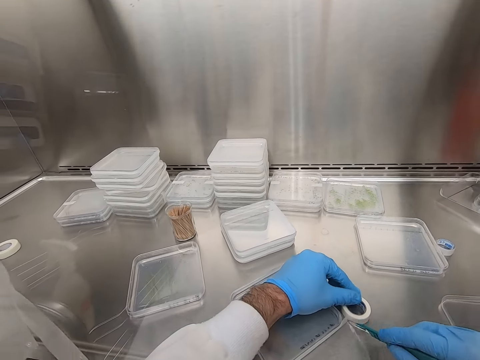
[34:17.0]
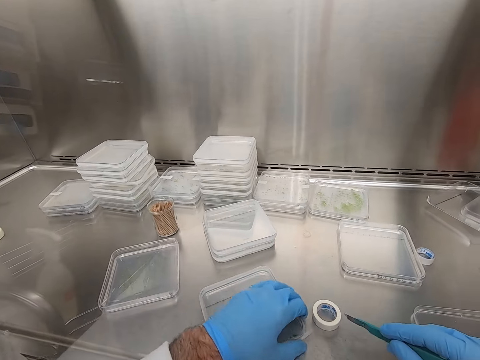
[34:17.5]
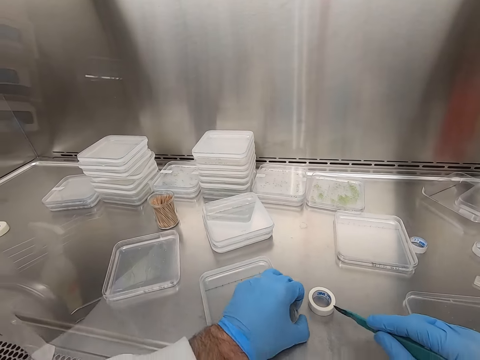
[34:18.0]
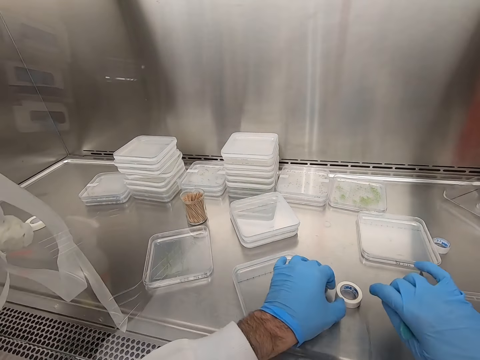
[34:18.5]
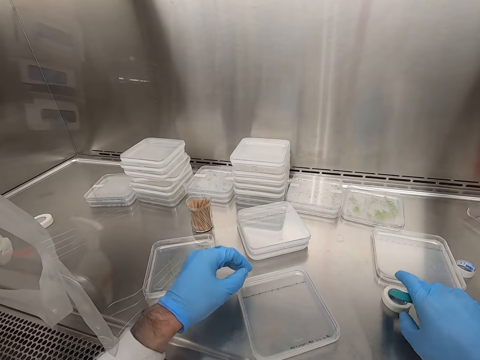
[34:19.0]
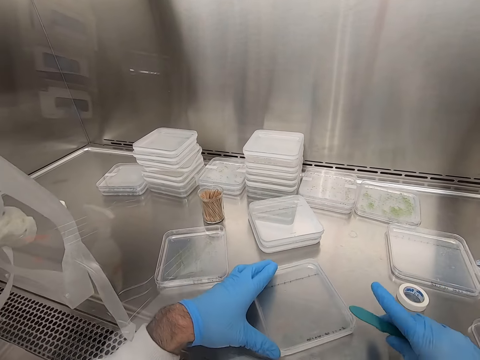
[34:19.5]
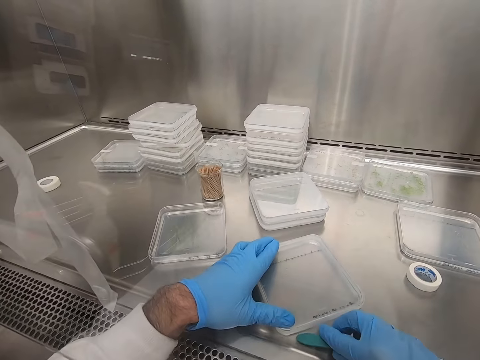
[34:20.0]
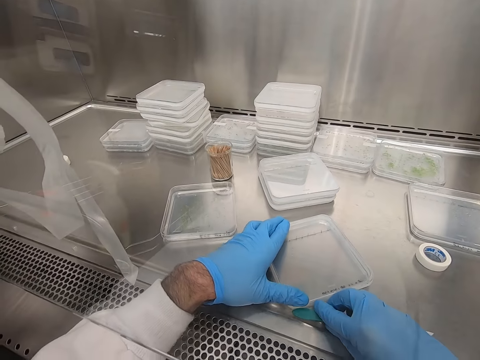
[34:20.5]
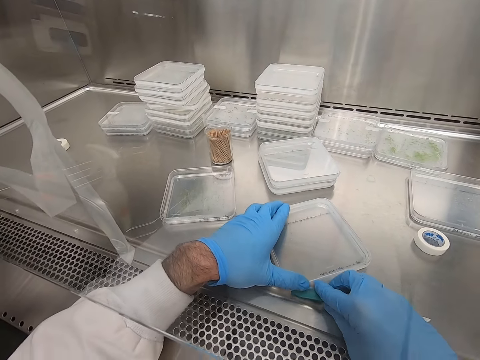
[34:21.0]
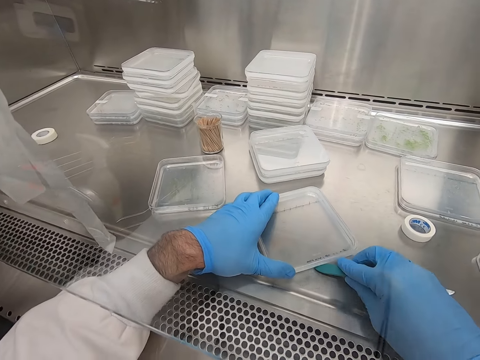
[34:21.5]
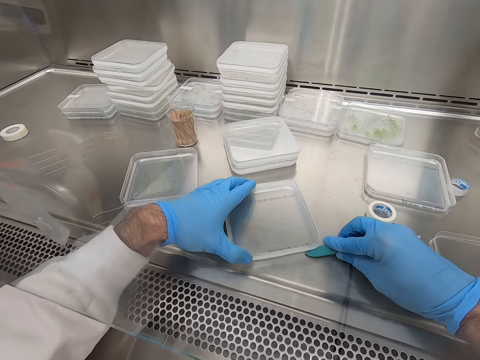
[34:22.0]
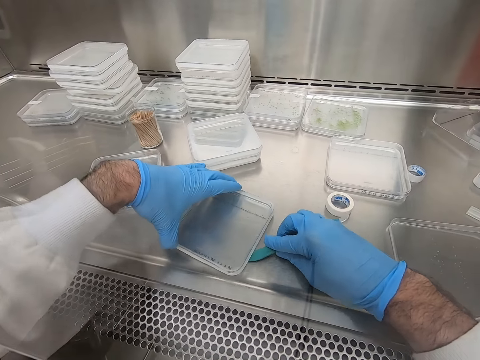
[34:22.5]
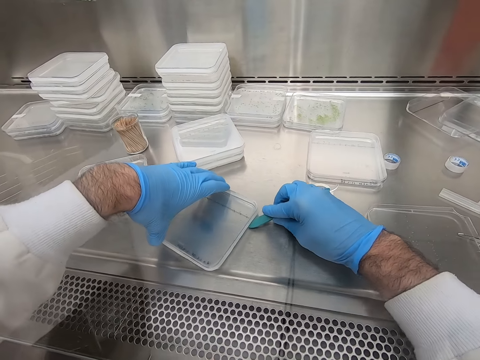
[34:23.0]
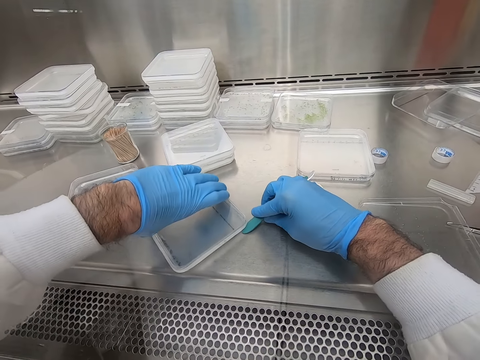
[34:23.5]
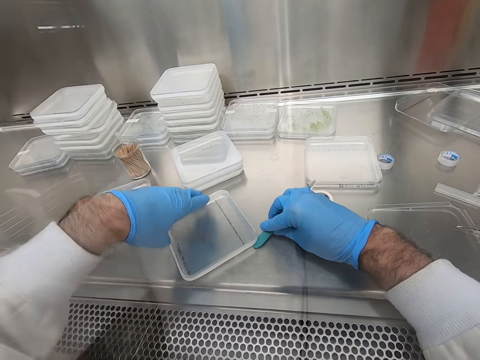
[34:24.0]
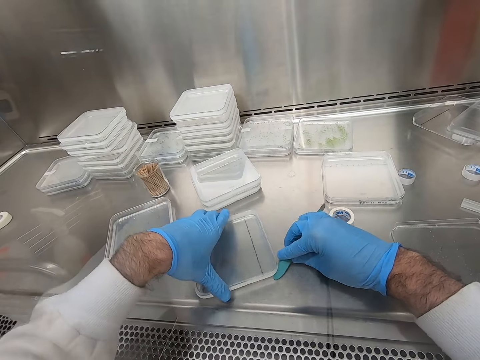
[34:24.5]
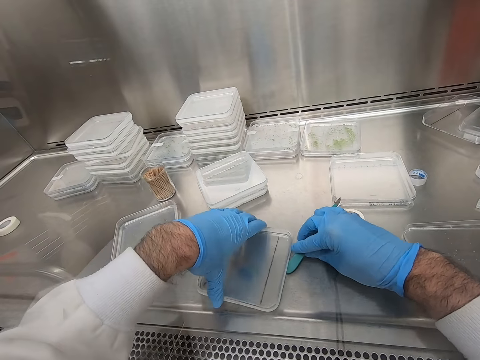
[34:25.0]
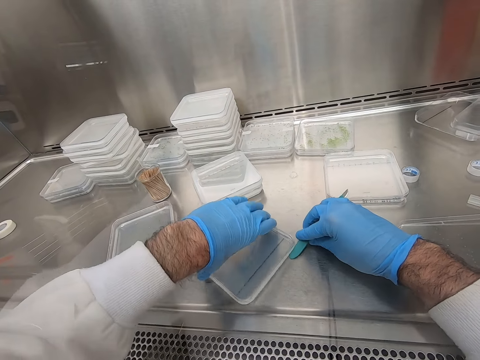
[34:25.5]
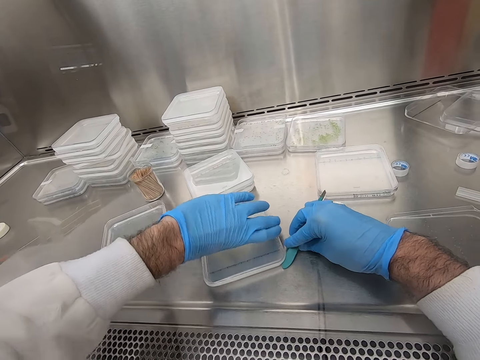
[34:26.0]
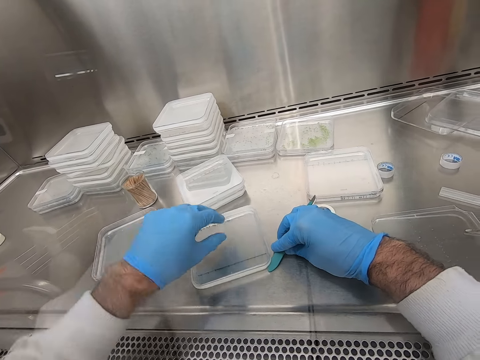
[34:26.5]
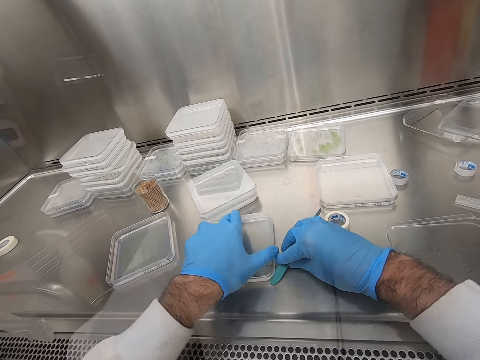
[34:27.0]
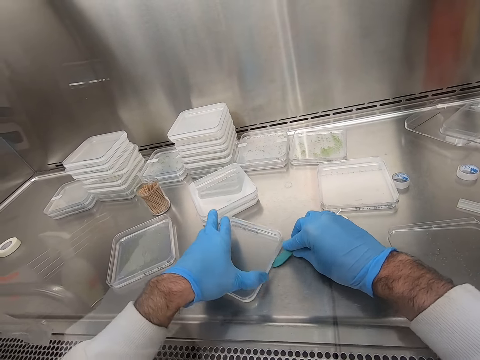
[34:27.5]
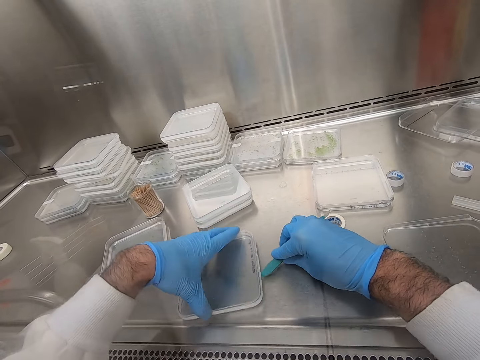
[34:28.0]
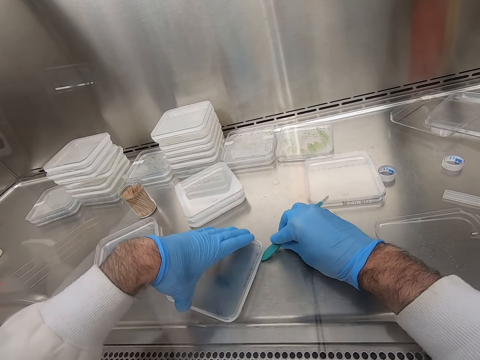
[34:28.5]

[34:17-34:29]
The camera wearer cuts the sellotape with the knife. They push the tape aside. They press the sellotape on the glass case with the knife. They move the blade round the plastic.

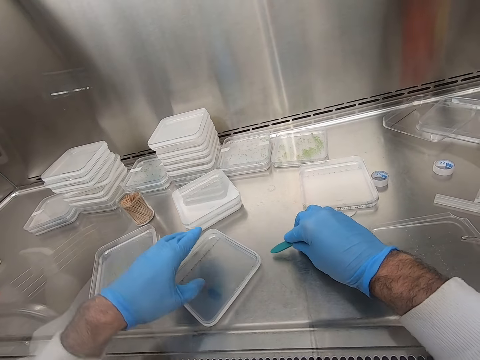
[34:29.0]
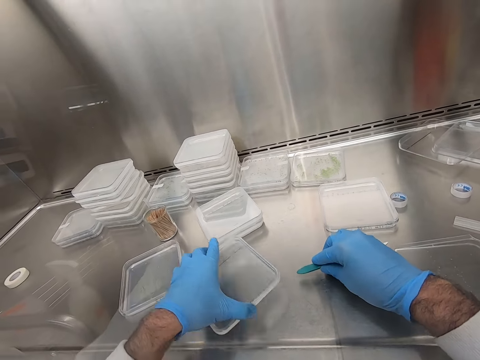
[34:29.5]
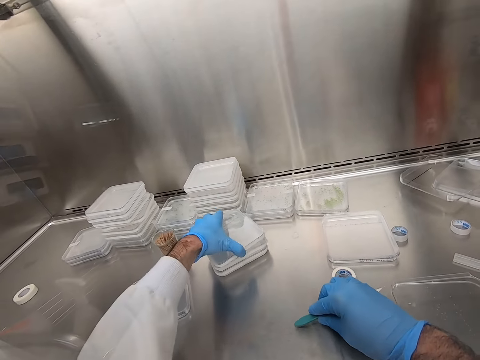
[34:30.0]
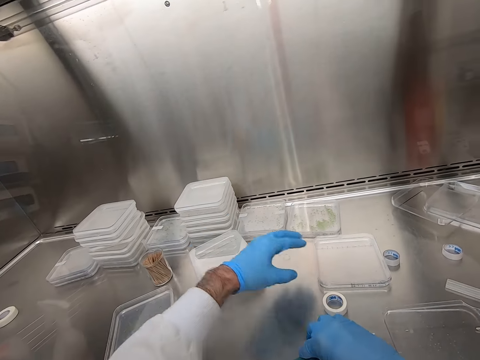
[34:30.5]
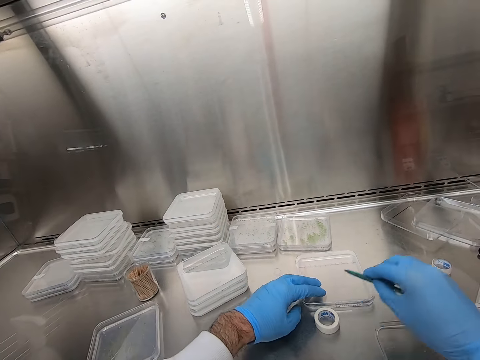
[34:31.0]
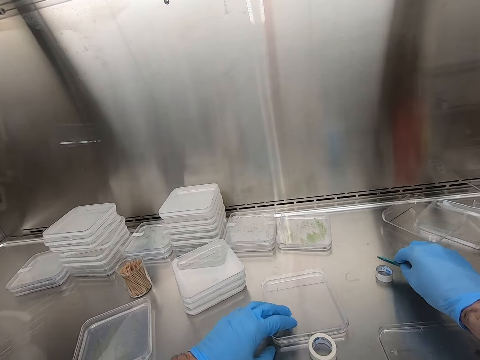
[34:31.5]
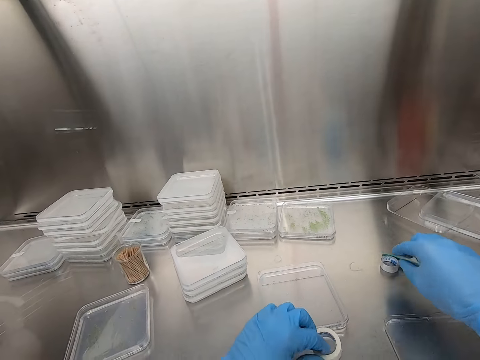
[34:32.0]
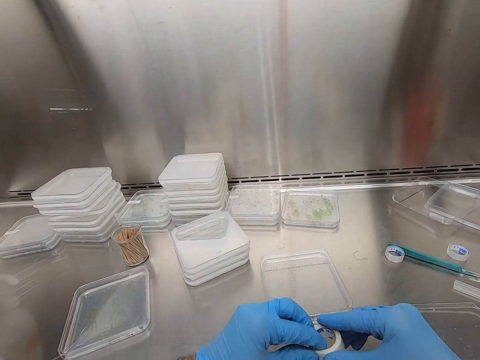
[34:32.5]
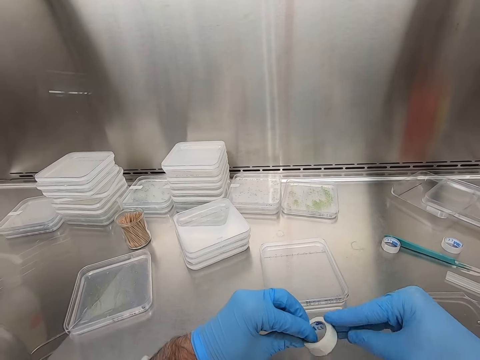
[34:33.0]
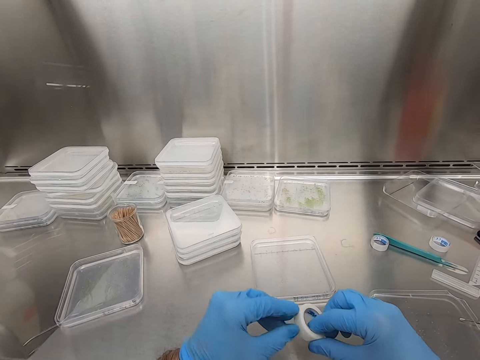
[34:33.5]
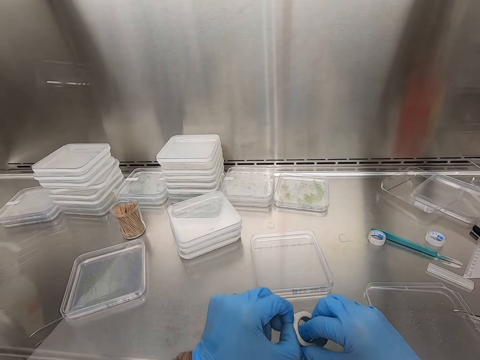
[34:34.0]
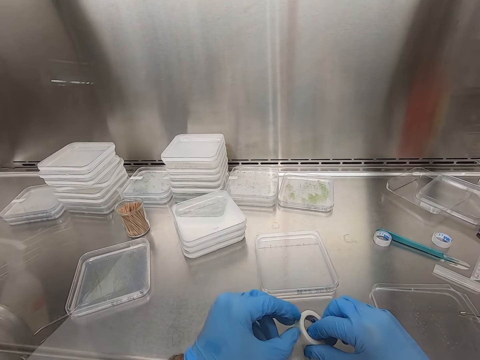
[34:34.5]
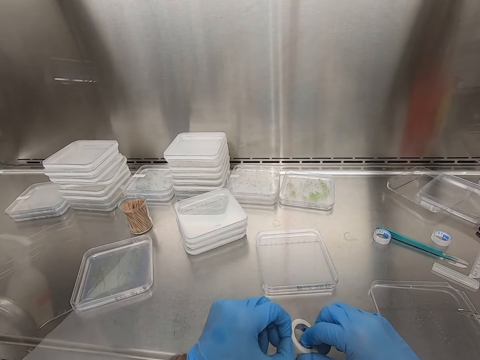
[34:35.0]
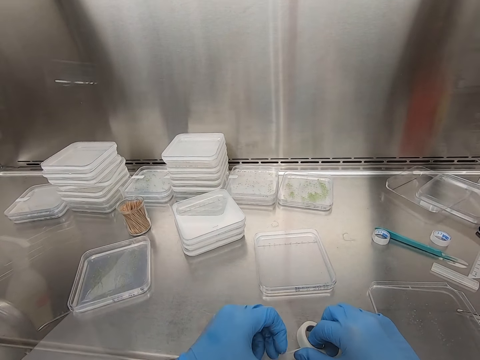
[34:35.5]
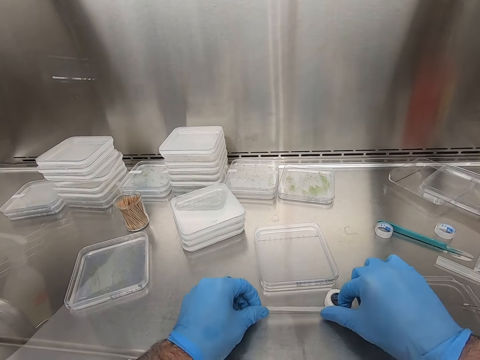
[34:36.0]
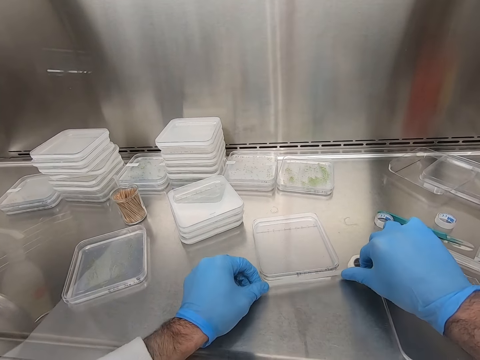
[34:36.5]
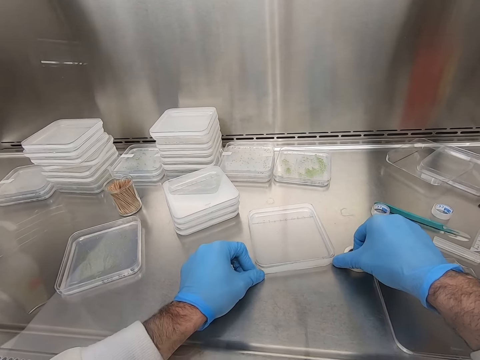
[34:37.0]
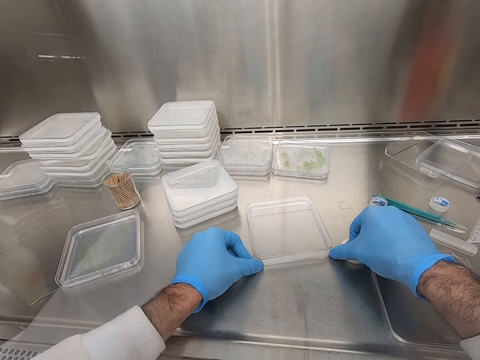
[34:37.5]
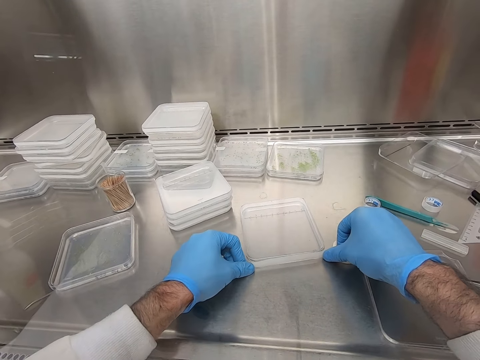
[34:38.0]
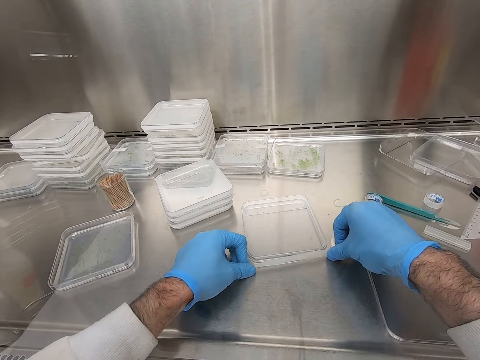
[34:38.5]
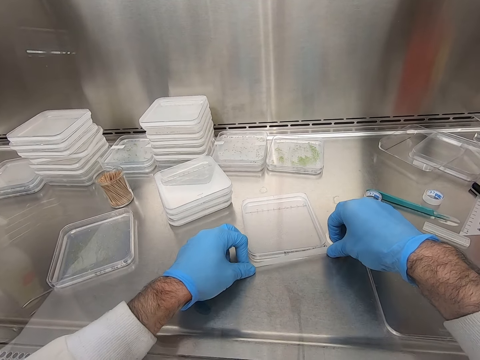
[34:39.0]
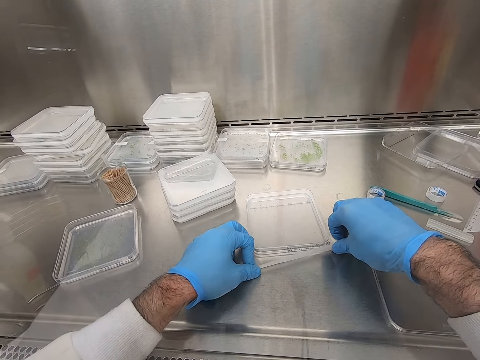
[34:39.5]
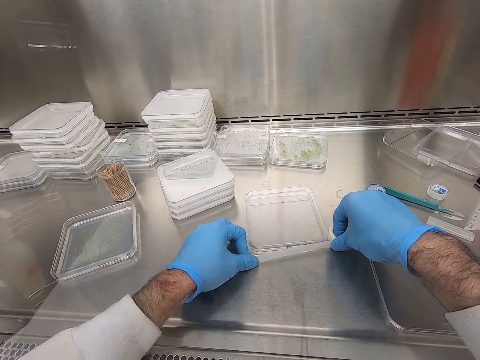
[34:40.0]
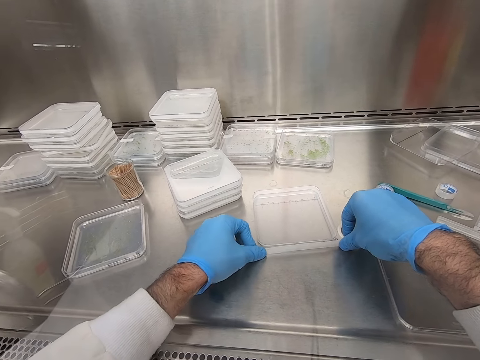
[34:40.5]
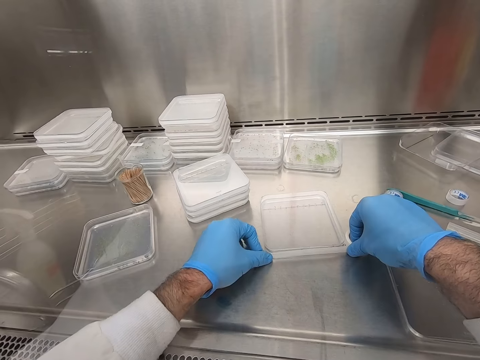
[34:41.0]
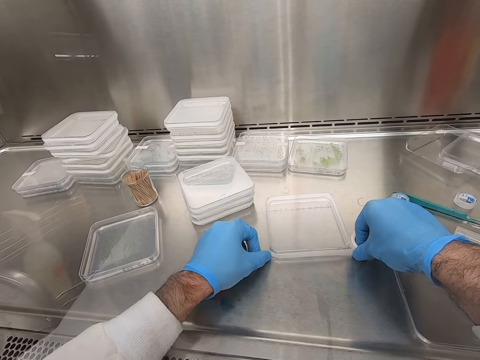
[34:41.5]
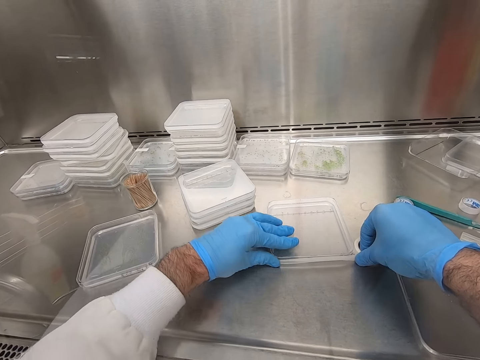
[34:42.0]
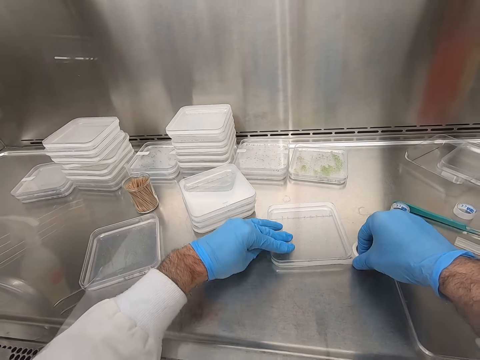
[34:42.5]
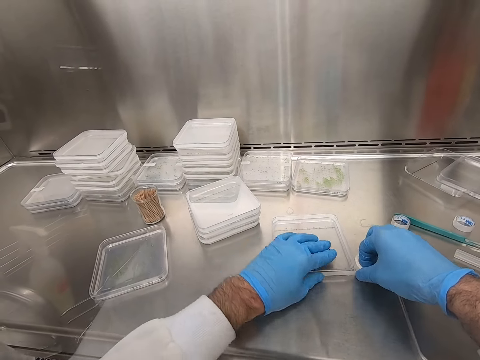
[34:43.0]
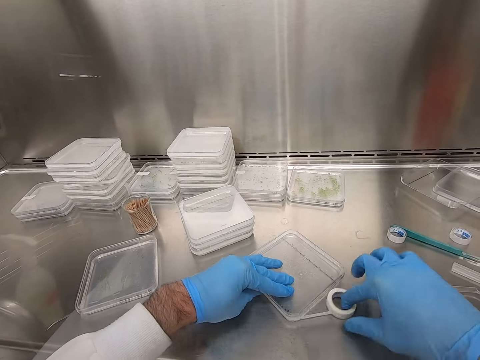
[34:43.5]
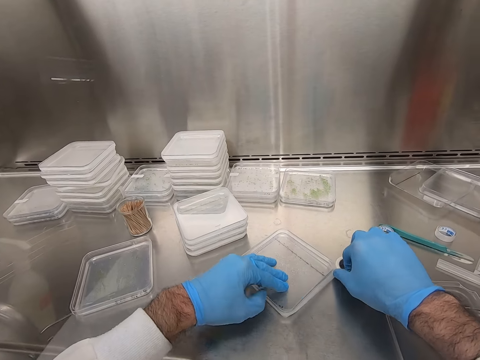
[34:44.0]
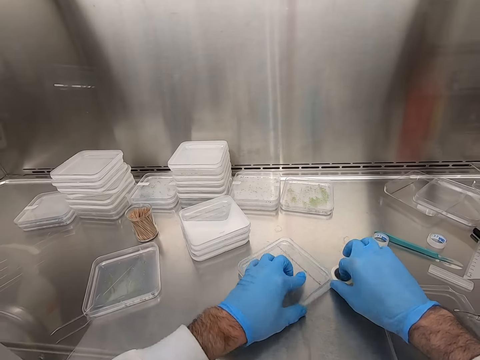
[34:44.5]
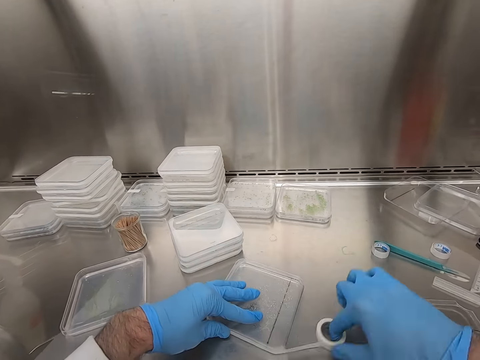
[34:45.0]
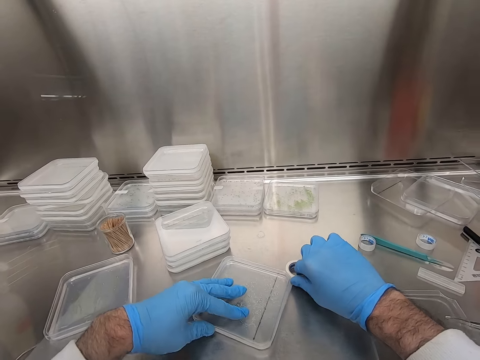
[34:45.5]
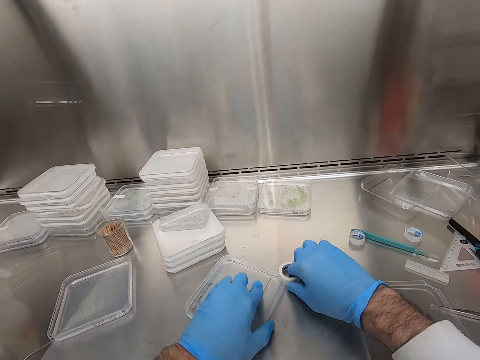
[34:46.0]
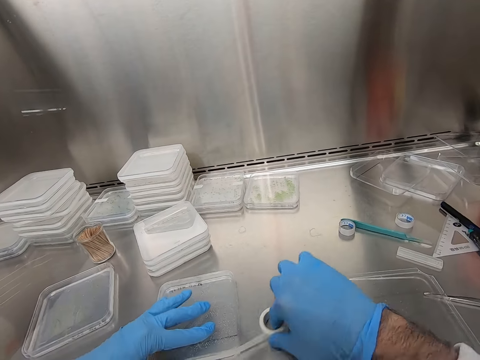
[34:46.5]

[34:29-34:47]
The camera wearer puts the plastic on other plastics. They take a plastic. They push the glass case towards themselves. They place the knife on the table. They pick the sellotape or tape from the table. They roll the tape in hand. They peel the sellotape. They cover the glass case with the sellotape.
